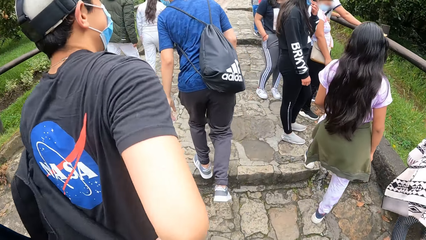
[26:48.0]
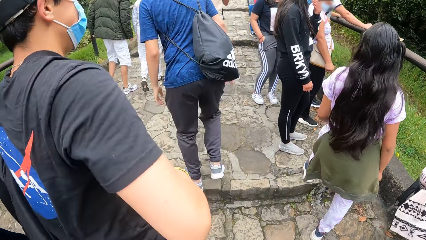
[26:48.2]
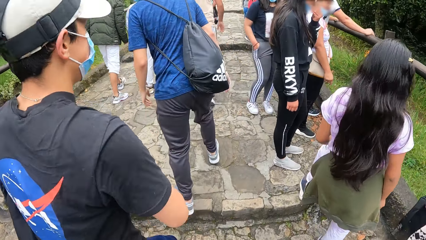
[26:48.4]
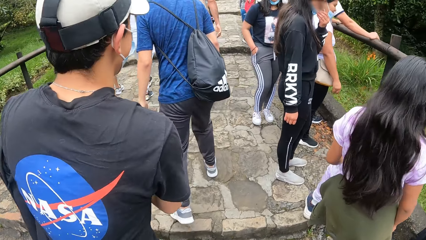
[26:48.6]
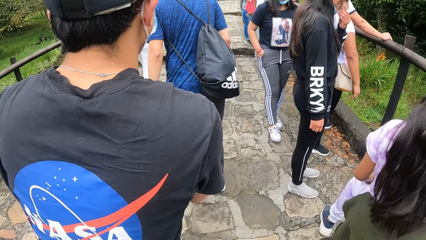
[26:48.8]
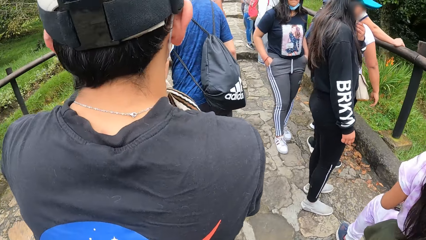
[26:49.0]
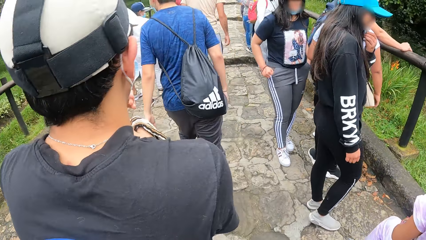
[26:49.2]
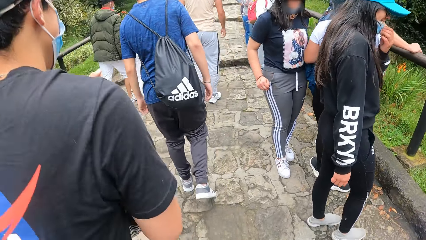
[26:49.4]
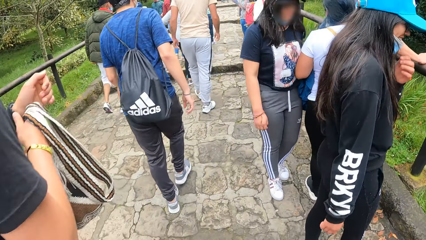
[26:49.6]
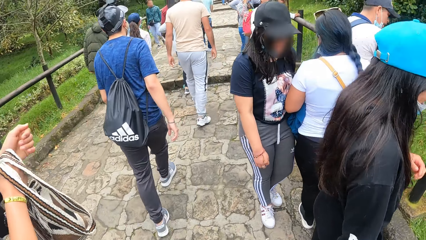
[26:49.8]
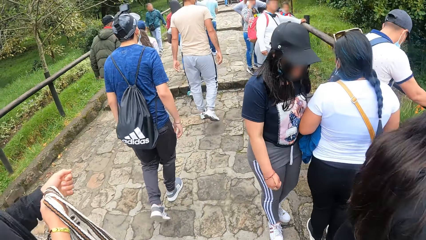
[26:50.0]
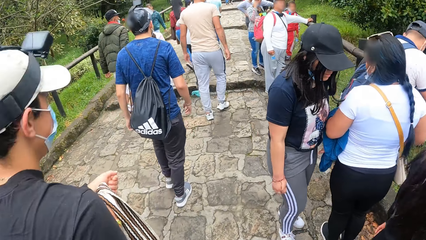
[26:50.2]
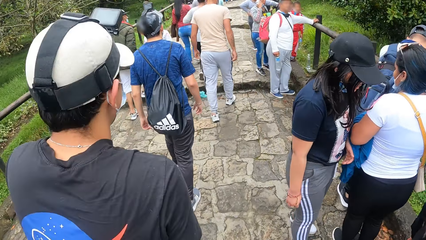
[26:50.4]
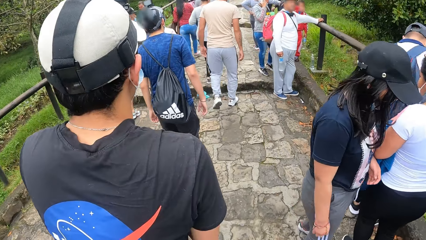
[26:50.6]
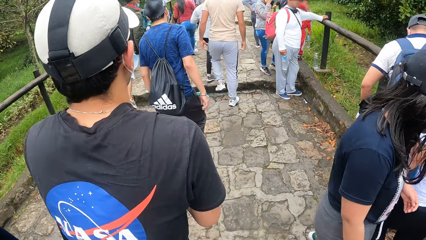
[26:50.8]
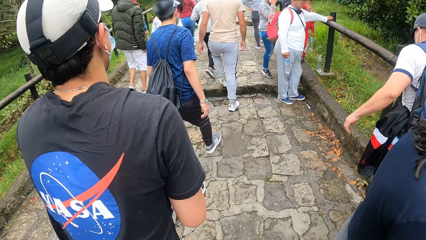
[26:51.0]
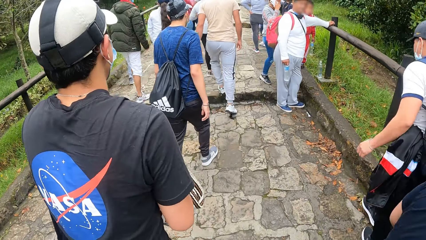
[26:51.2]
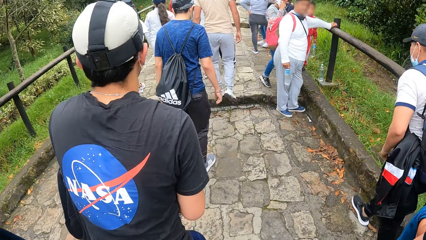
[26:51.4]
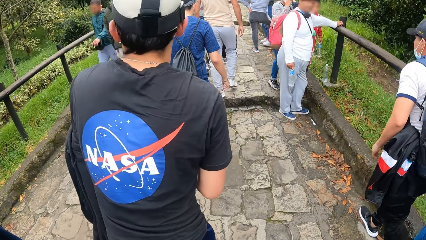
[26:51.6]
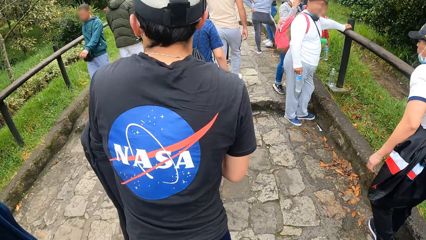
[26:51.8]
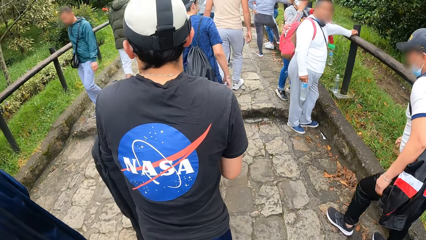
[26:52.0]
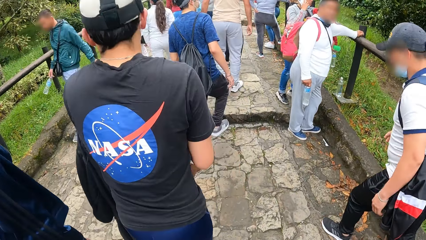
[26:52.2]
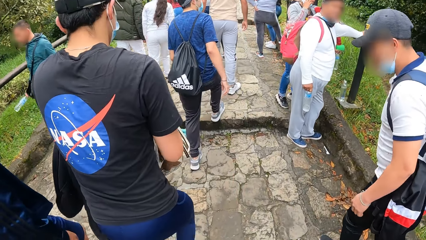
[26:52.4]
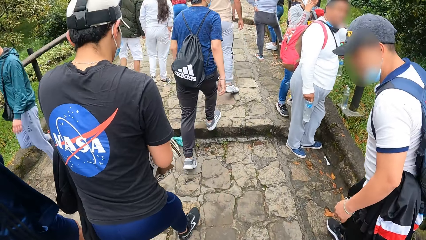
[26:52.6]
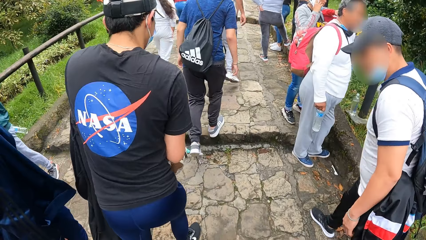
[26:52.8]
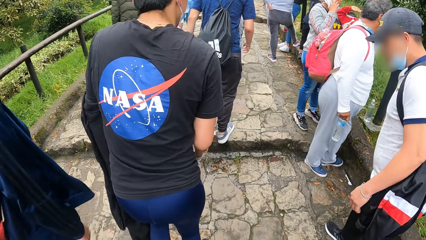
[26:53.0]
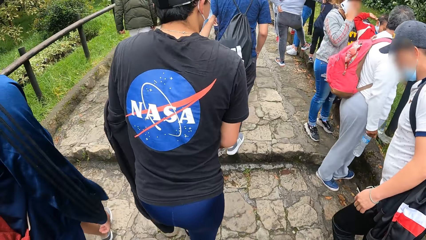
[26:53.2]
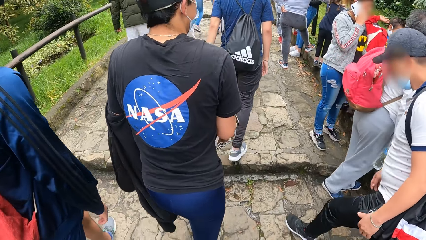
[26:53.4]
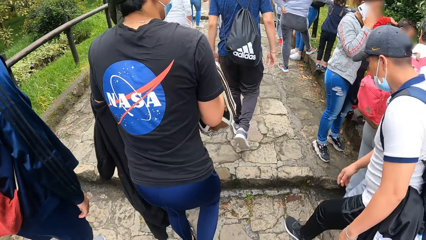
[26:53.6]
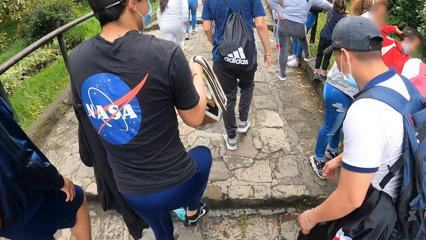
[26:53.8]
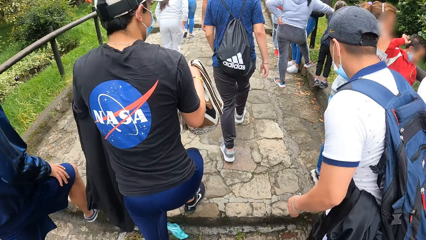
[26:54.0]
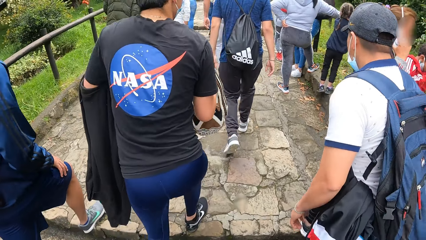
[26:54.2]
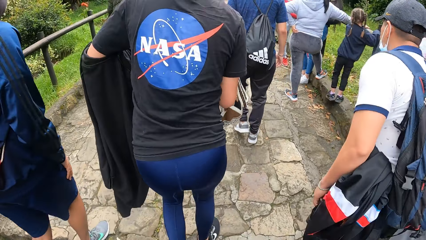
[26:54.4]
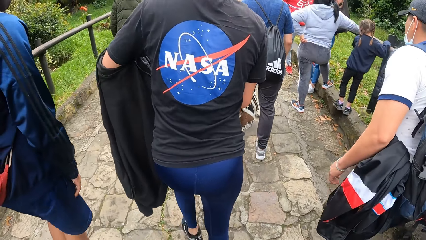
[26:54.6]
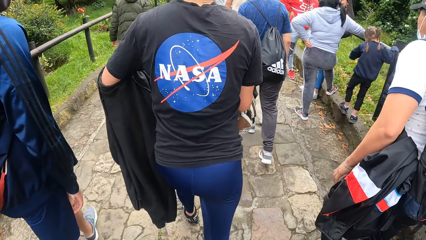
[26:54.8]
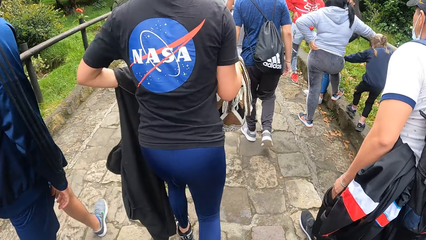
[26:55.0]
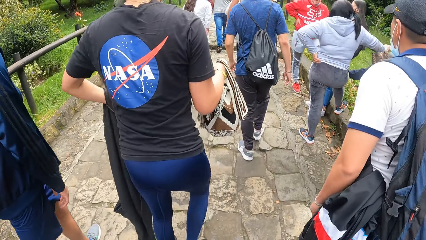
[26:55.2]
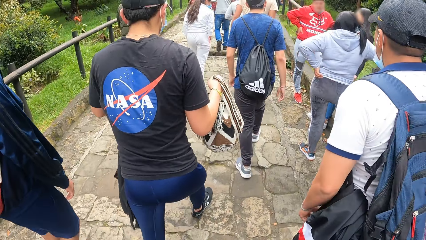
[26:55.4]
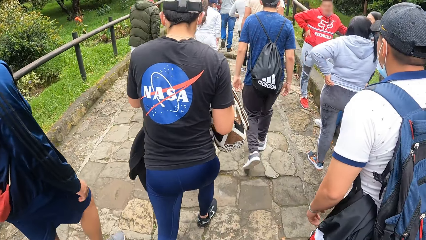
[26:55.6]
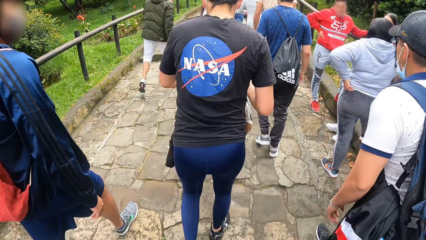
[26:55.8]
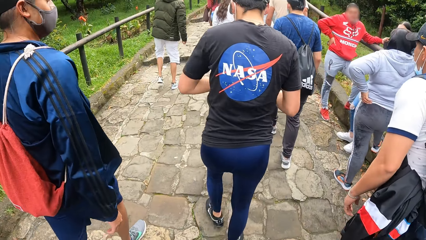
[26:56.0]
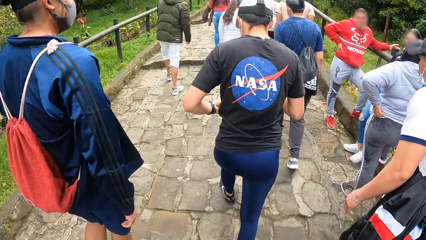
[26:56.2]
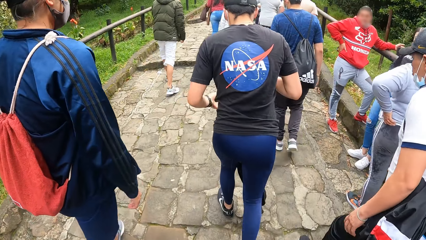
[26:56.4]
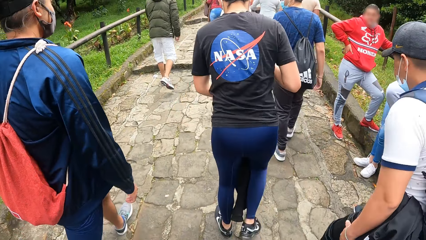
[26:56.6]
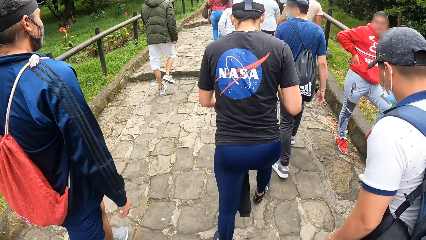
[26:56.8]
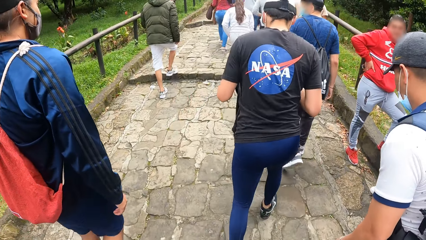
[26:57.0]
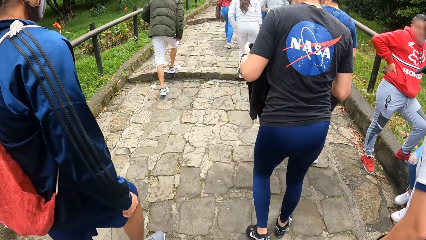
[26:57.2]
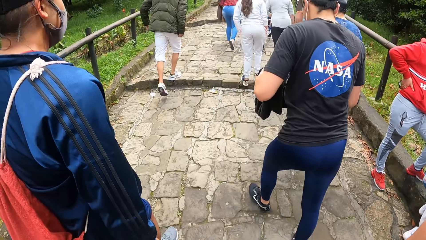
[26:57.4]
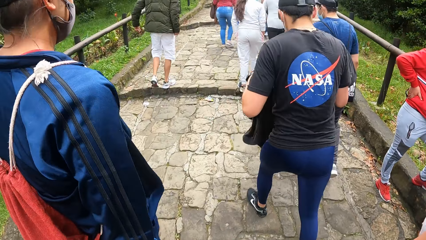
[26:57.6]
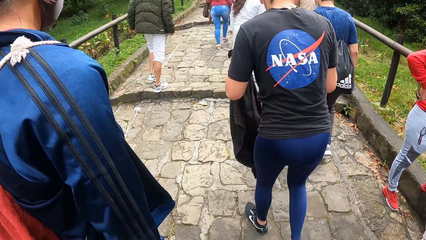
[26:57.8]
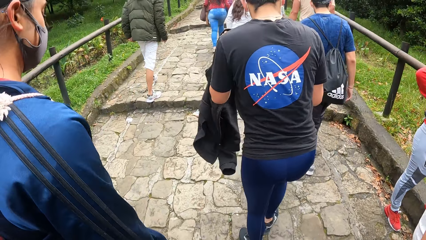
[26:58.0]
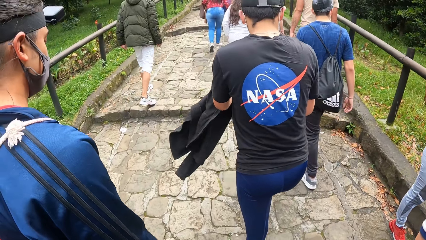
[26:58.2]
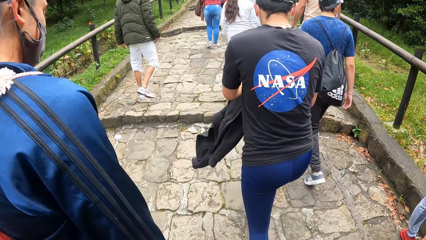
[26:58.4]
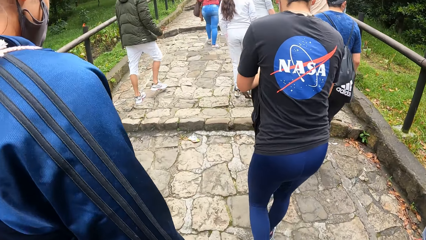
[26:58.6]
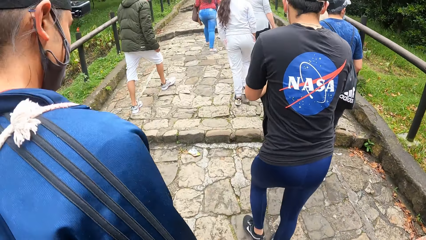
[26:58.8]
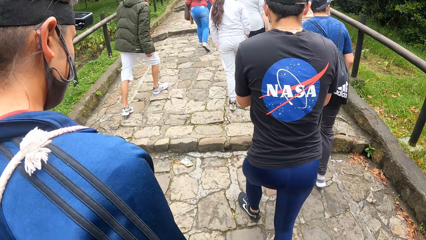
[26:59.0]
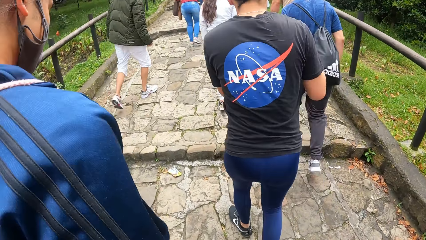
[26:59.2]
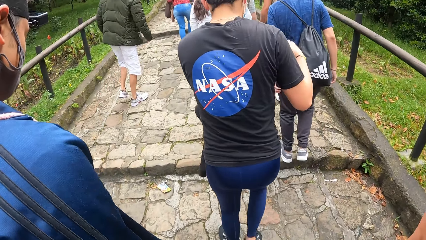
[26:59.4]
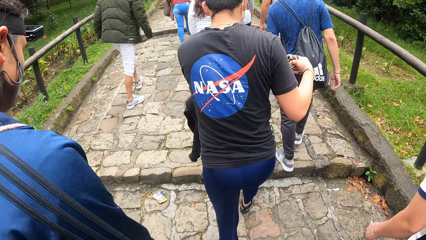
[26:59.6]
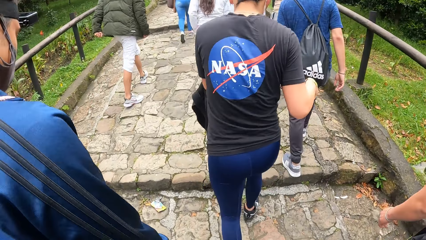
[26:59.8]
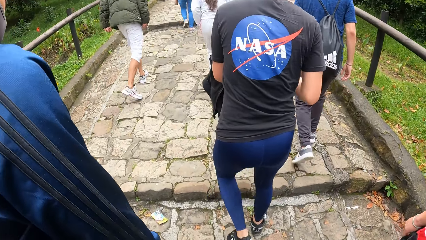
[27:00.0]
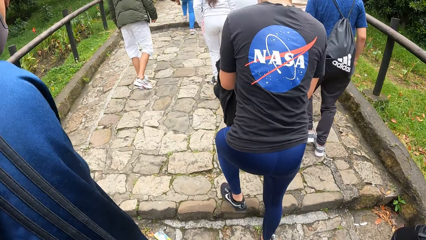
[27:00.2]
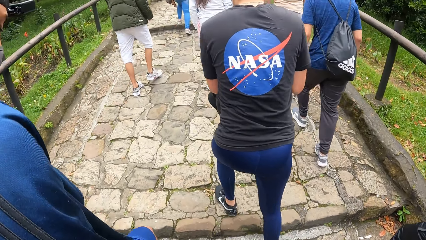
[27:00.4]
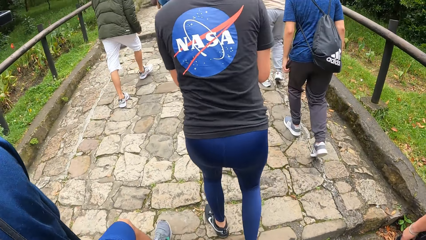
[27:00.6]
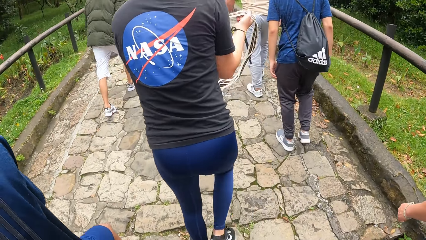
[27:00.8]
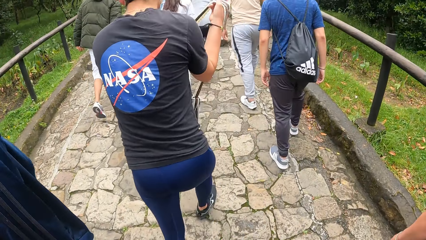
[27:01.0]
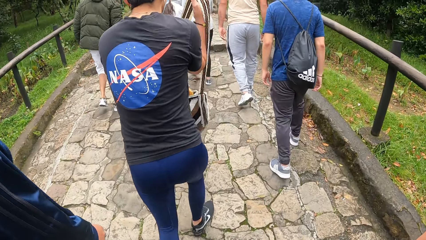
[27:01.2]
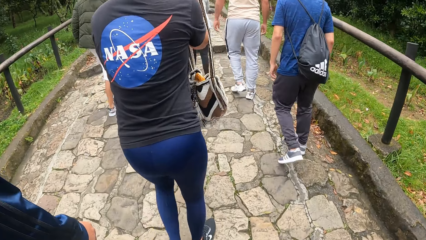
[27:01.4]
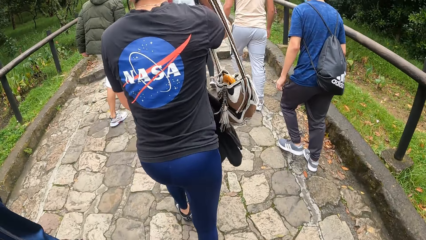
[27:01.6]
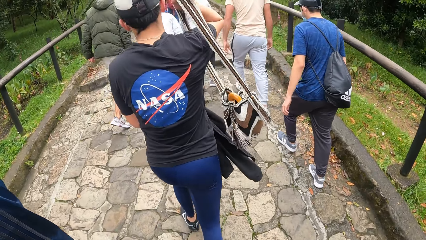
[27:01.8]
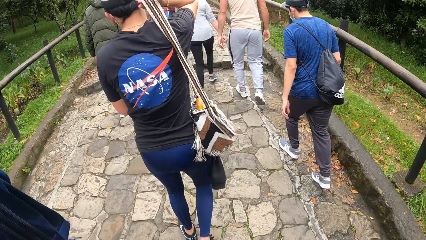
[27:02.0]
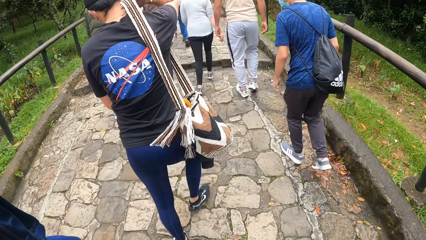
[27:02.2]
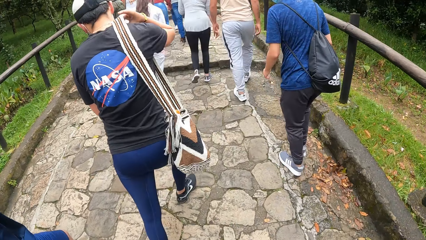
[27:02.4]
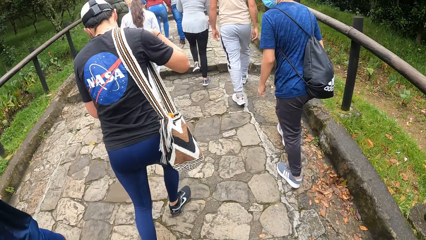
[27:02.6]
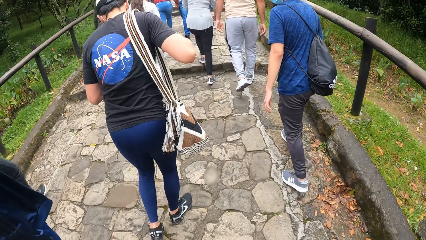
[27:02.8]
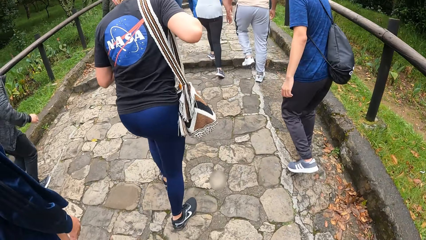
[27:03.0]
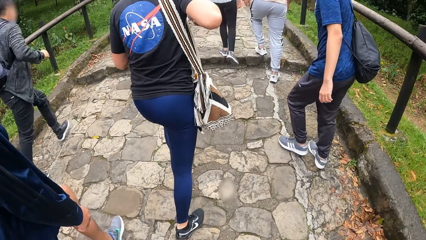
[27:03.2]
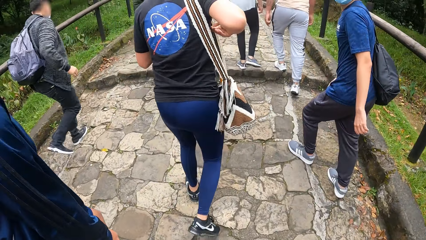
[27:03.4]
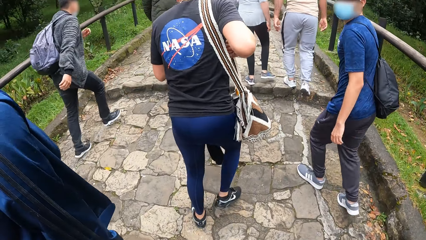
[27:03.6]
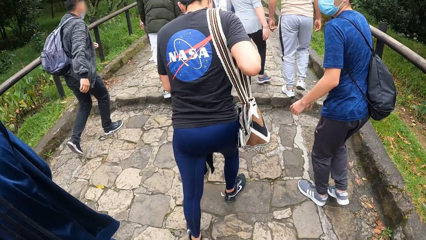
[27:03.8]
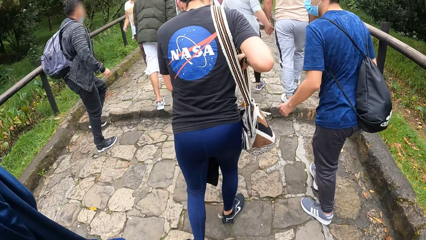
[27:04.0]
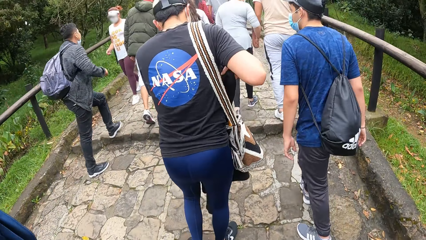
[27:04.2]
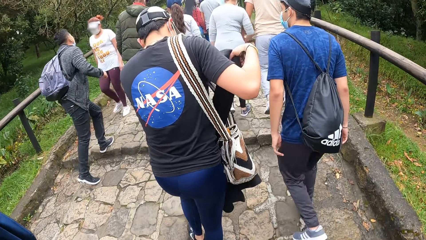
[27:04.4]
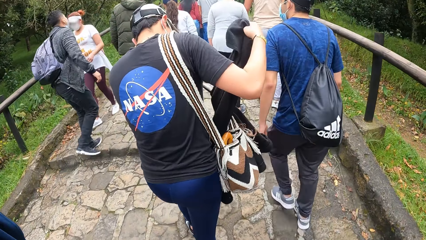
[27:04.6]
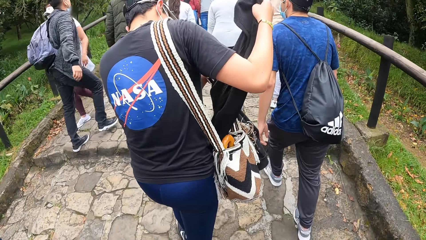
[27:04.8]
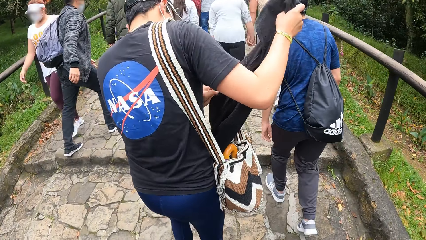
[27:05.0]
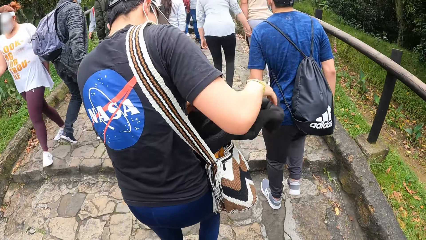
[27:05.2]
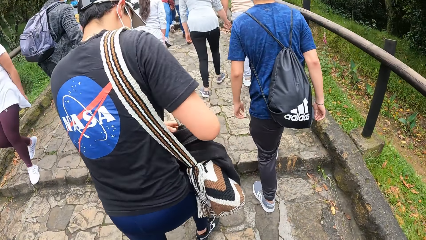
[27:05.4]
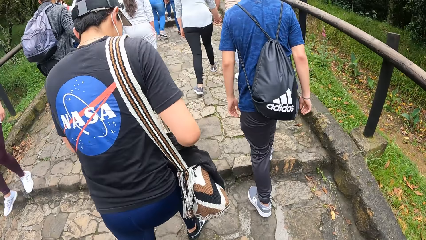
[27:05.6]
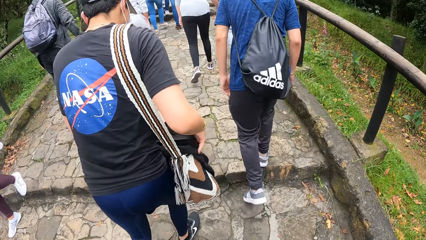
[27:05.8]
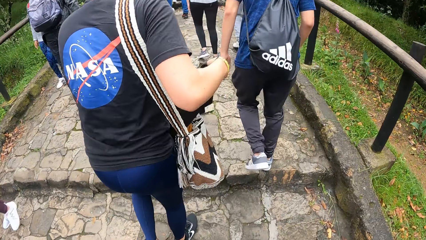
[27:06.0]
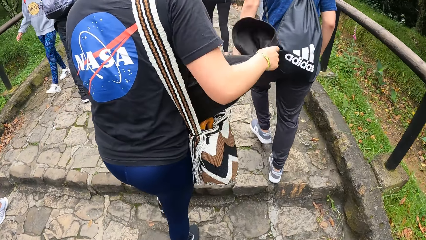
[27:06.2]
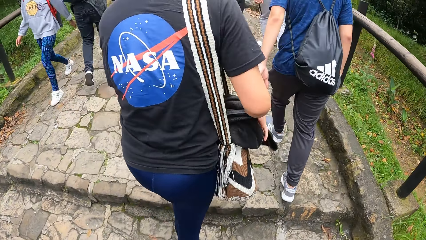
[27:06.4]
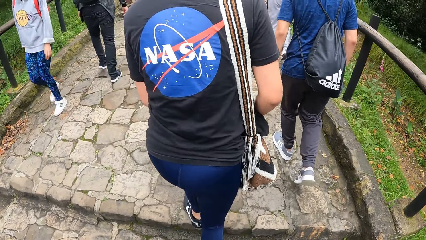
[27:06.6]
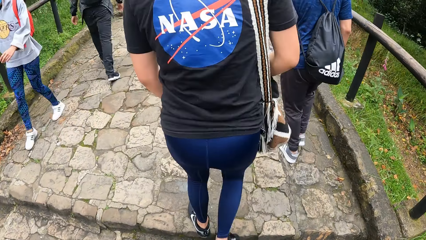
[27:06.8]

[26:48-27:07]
The man walks up the stairs. Another man holds the bag in his right hand. The second man holds the sweater in his right hand and places the sweater on the bag with his right hand.
